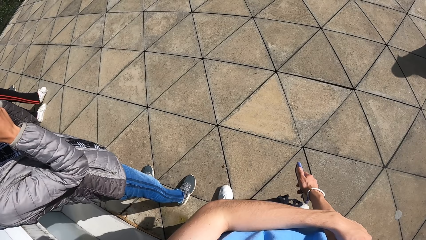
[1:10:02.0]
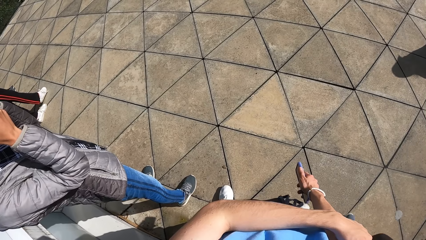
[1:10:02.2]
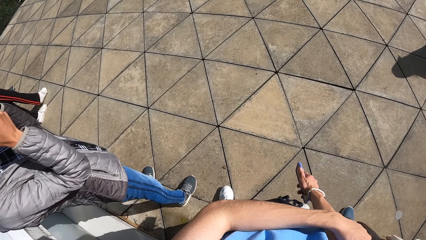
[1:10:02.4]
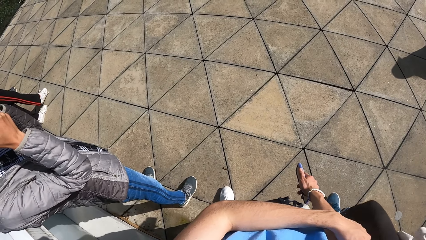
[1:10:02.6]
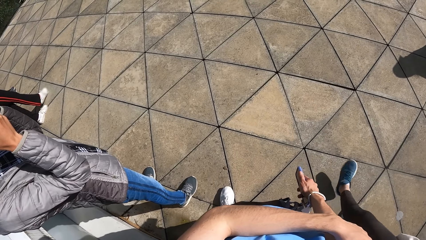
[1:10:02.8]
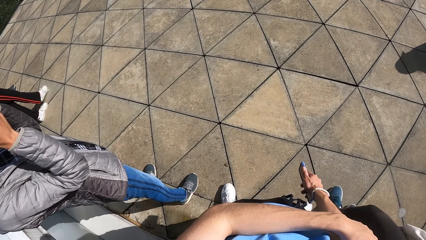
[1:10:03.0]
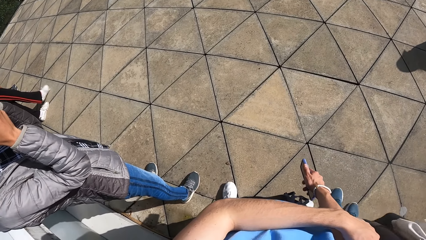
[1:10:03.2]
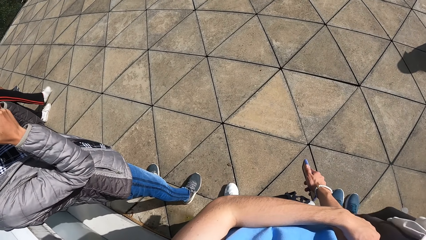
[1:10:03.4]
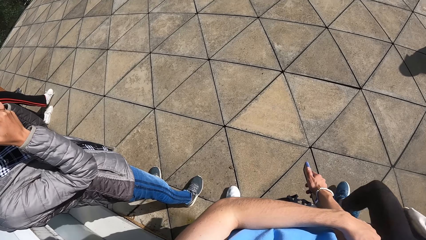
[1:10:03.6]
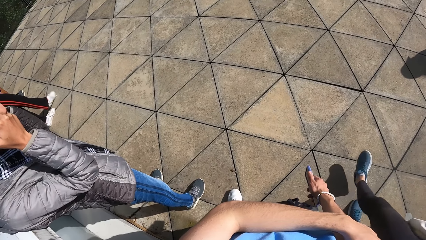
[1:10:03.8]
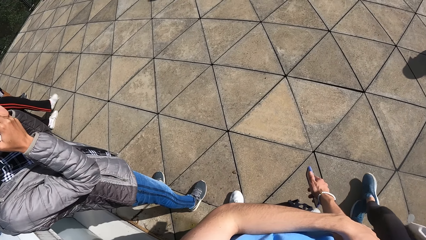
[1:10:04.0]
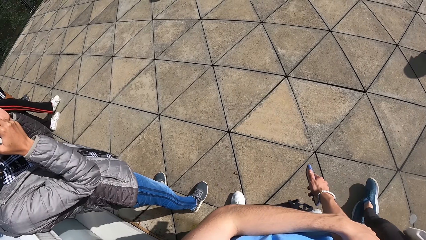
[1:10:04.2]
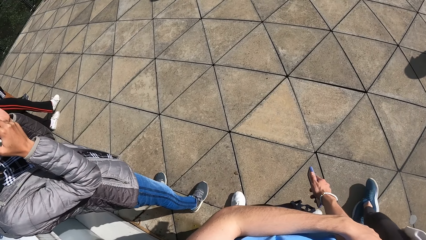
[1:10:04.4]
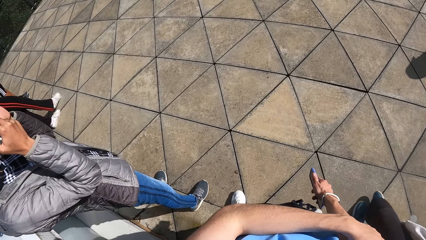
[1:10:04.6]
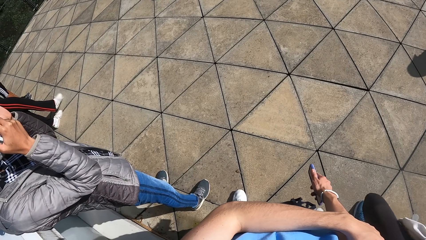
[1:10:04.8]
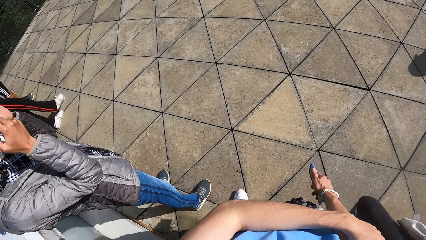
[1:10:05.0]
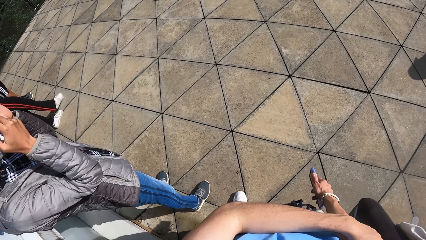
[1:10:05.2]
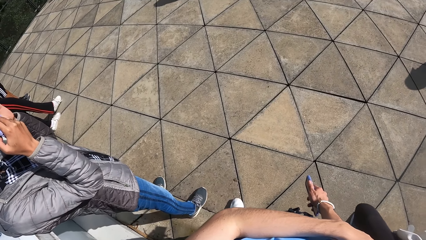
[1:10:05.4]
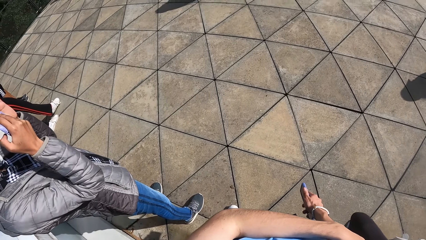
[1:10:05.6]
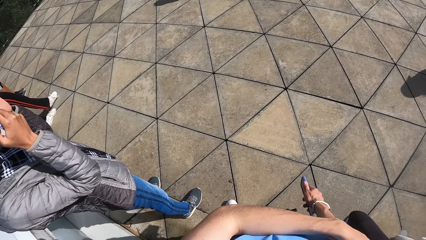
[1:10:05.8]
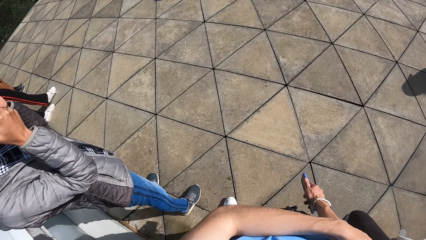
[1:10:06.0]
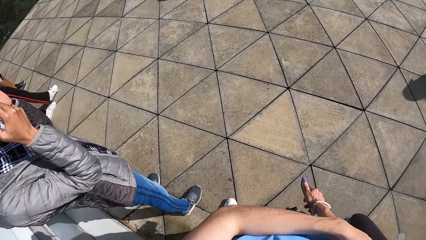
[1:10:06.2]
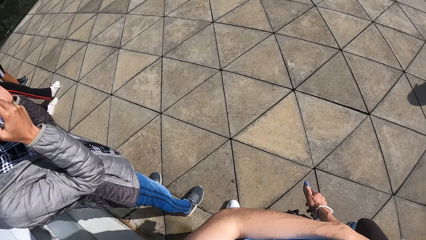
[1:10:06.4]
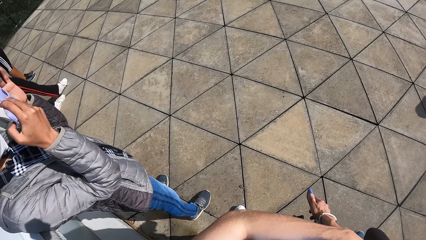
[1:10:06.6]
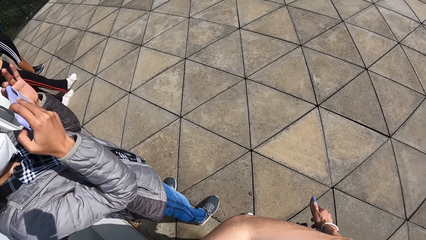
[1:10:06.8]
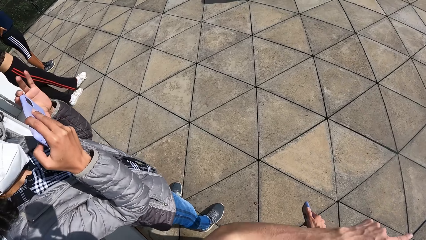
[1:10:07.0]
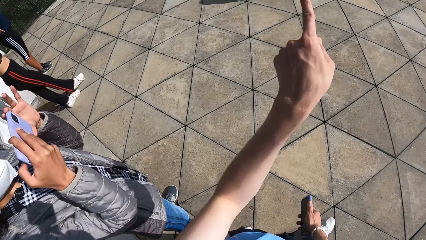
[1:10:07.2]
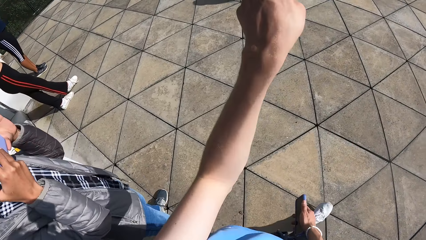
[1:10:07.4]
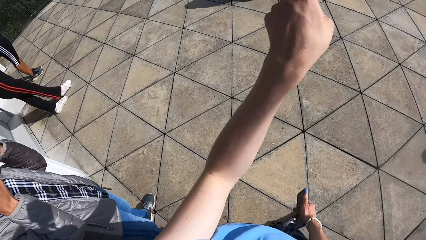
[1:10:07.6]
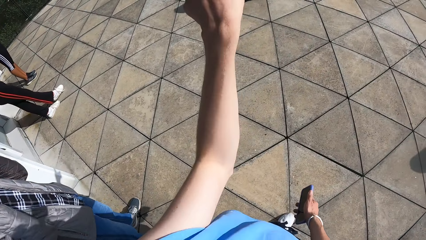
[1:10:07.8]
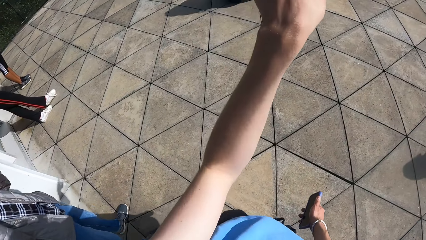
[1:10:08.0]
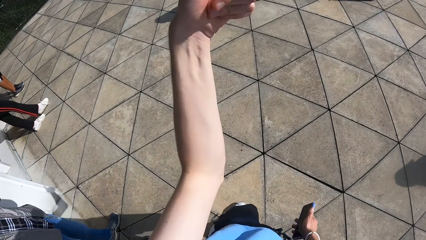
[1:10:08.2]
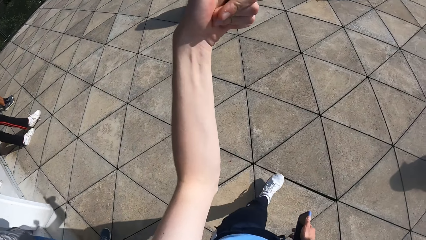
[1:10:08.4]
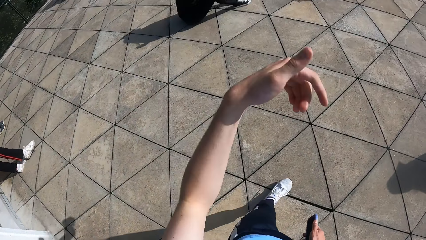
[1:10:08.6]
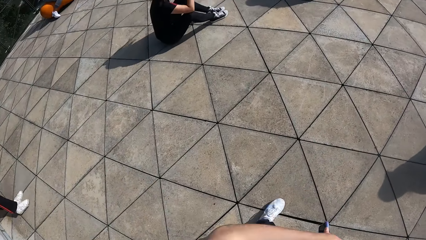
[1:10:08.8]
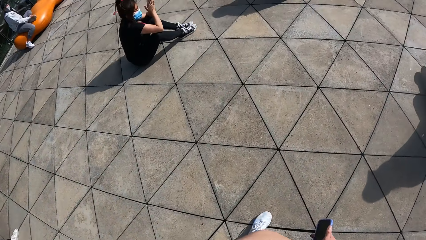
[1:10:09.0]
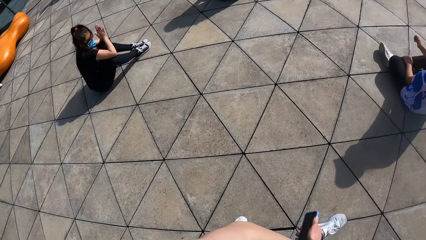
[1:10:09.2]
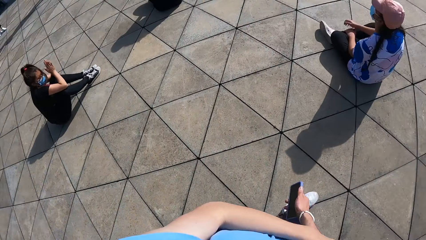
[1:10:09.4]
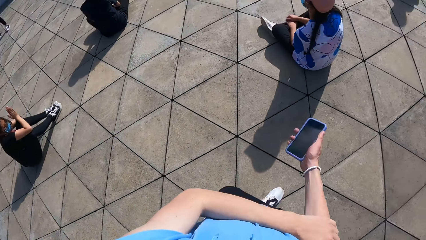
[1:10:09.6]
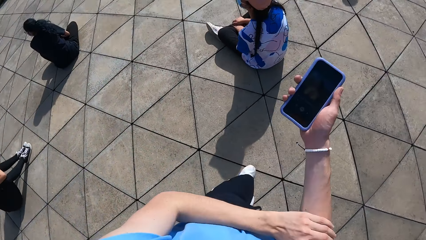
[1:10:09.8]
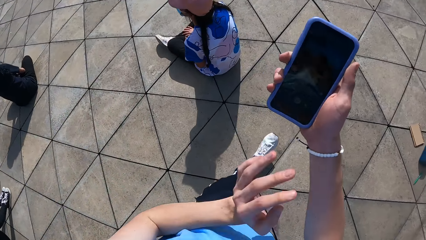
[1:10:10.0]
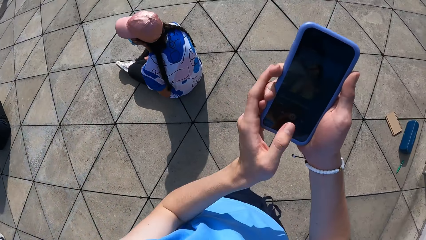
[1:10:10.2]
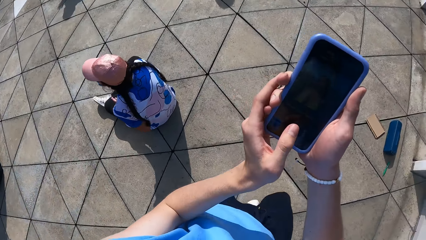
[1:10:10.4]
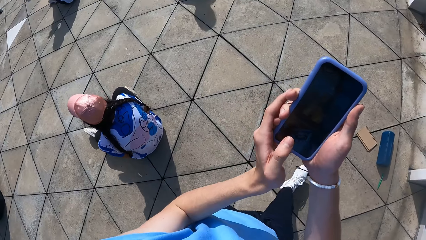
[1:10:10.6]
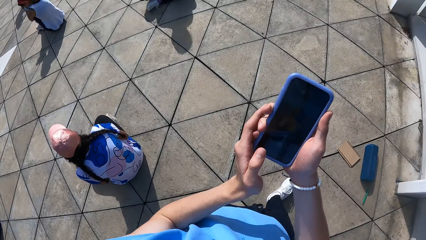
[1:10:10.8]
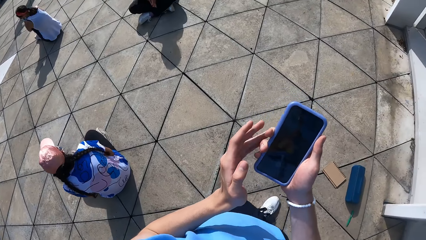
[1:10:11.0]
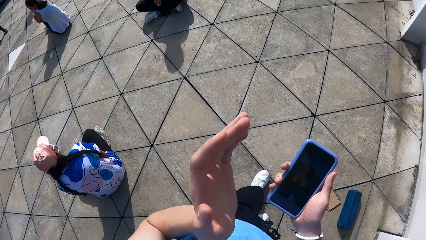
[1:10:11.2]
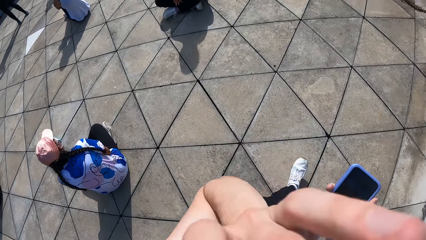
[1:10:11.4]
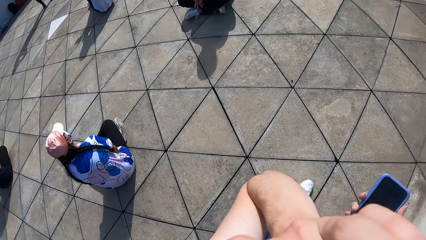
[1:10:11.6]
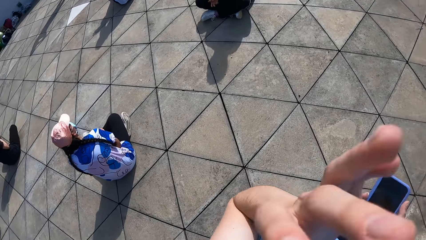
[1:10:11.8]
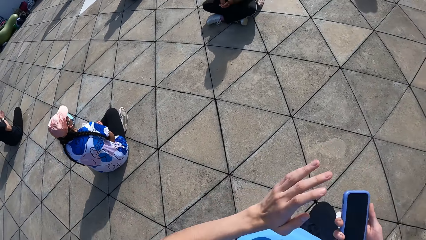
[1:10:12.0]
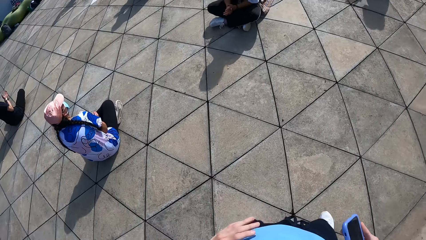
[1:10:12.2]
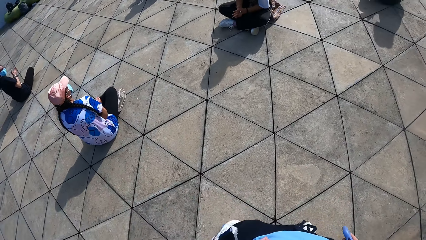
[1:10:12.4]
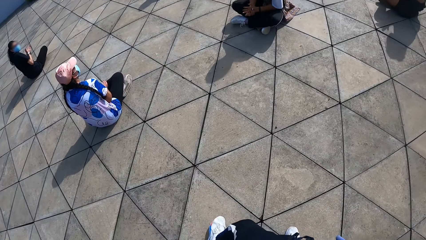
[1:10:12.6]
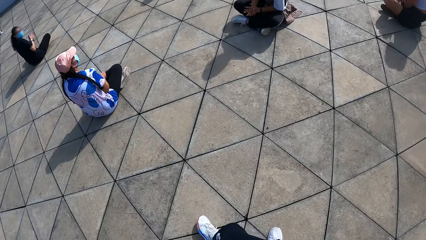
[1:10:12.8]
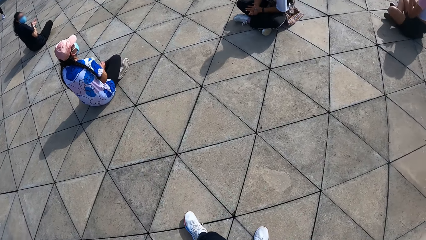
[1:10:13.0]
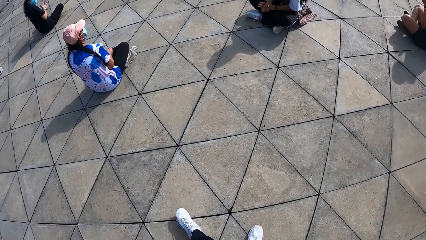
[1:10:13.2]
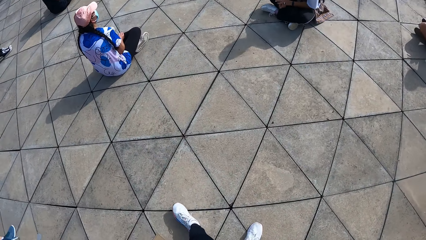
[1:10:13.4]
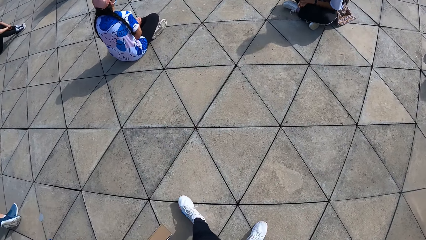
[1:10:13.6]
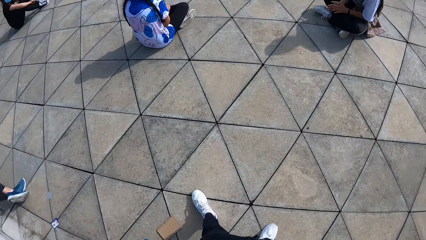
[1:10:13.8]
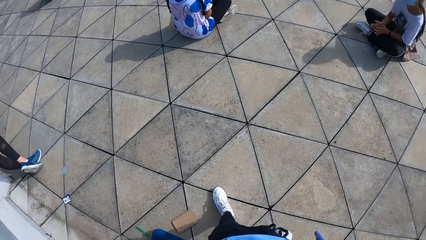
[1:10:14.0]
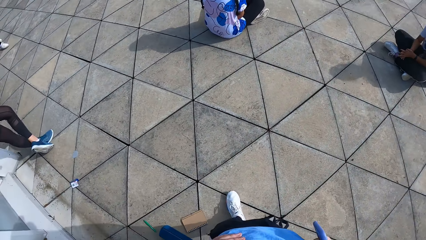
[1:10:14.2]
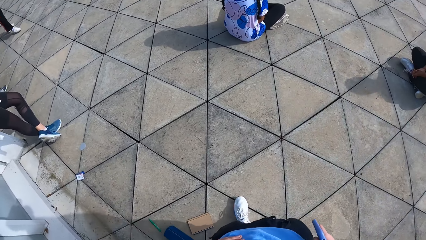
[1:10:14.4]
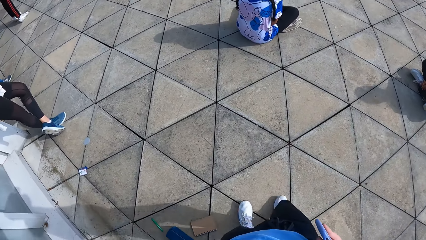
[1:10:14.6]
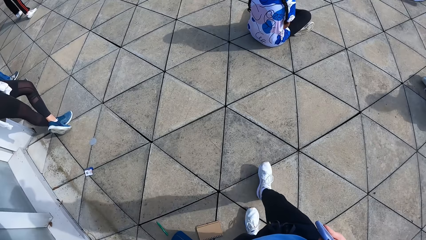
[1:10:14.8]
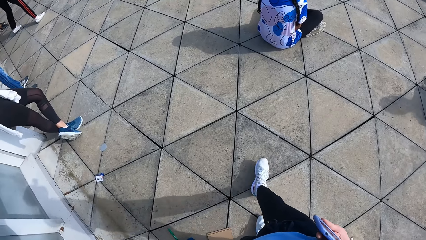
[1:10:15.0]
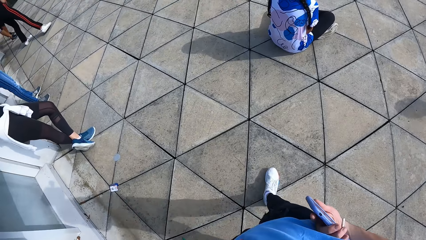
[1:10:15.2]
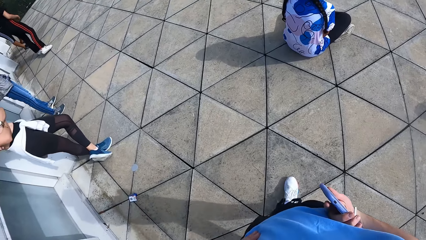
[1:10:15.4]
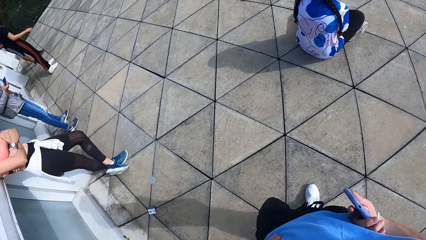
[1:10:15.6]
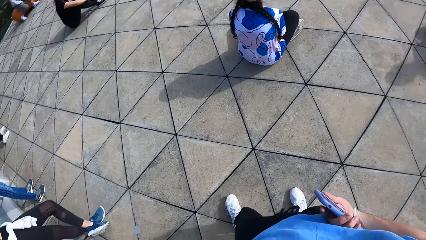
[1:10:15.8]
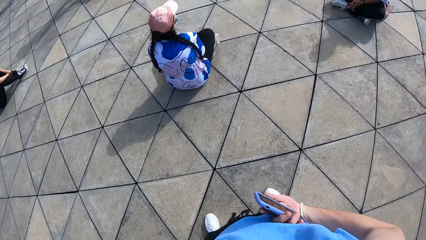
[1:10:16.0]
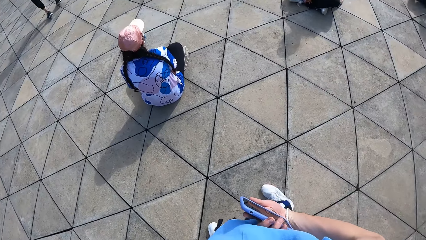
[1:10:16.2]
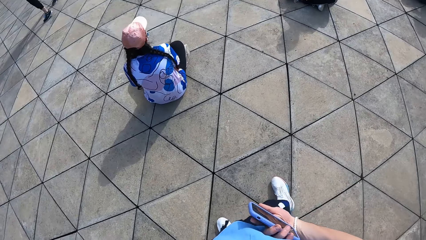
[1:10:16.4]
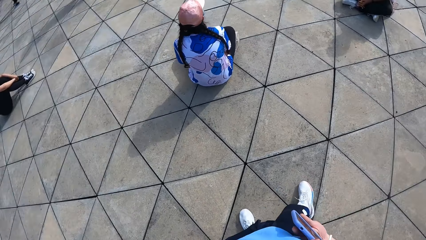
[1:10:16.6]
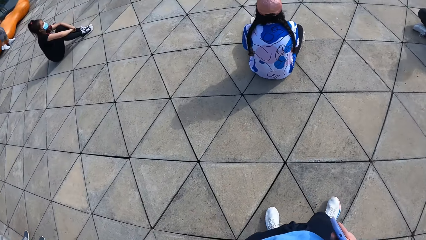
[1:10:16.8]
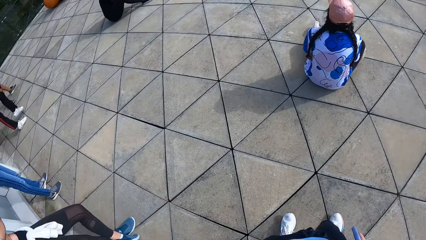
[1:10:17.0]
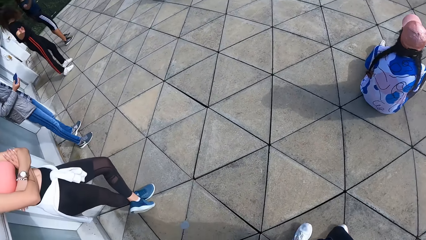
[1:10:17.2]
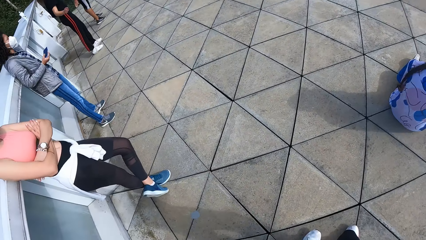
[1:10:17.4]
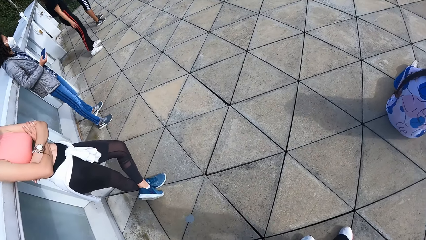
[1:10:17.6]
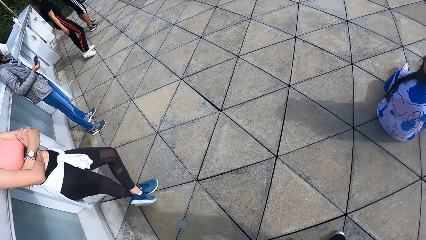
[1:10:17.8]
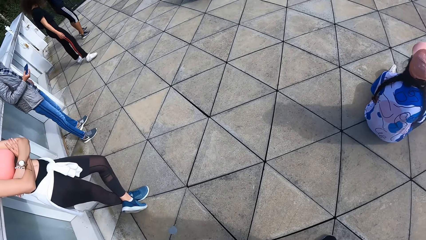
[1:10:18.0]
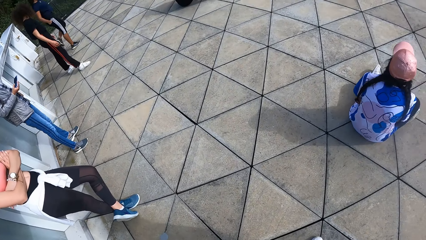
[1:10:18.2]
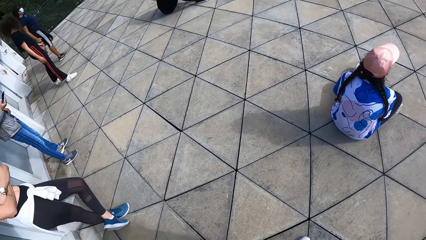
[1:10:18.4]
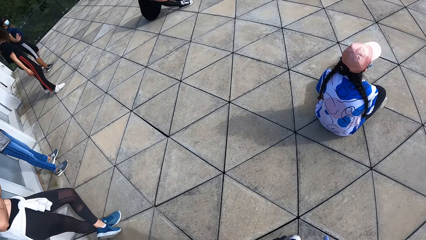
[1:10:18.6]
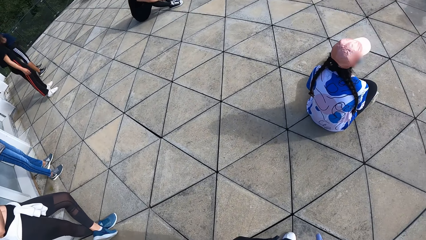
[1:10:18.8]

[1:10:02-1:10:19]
The camera wearer points out. He instructs a group of people. He presses the phone with his left hand. He adjusts the camera on his head with his left hand.
